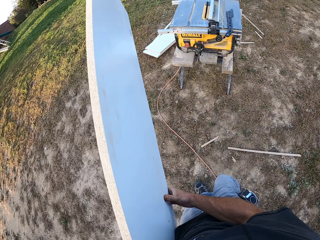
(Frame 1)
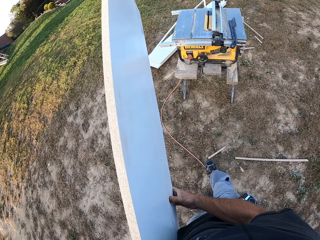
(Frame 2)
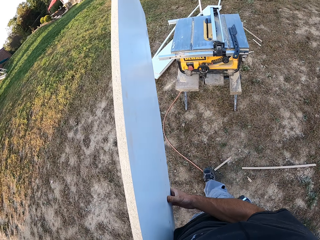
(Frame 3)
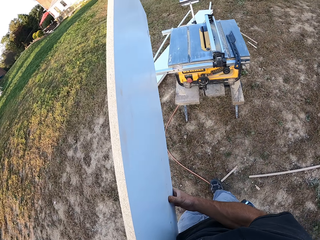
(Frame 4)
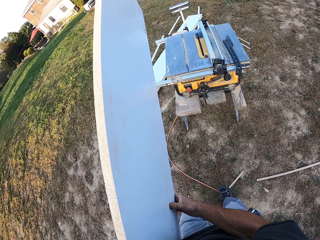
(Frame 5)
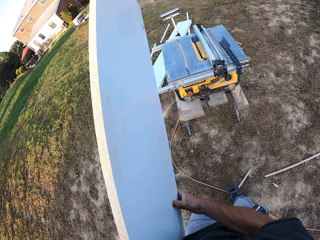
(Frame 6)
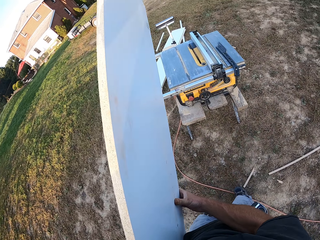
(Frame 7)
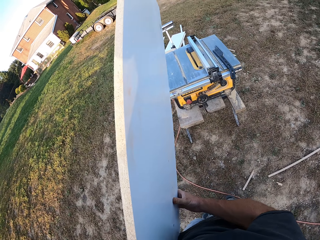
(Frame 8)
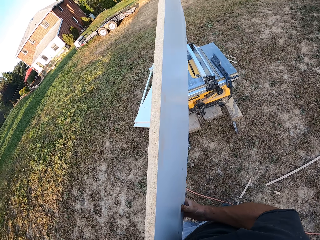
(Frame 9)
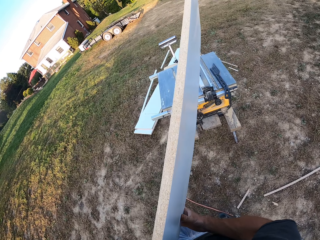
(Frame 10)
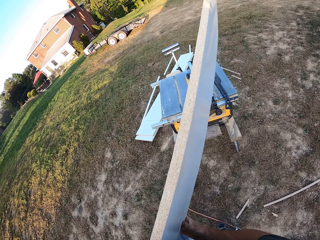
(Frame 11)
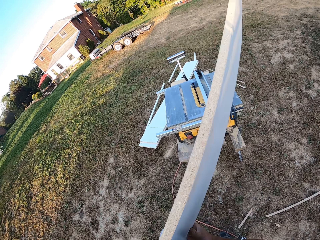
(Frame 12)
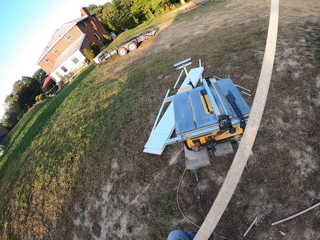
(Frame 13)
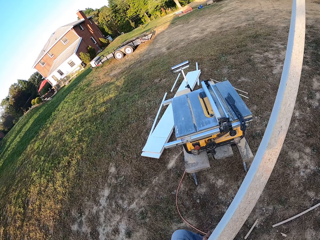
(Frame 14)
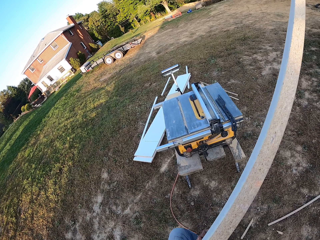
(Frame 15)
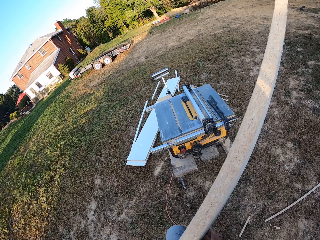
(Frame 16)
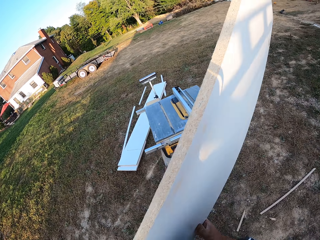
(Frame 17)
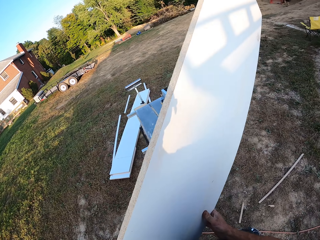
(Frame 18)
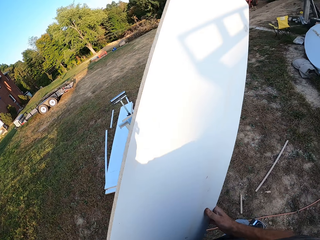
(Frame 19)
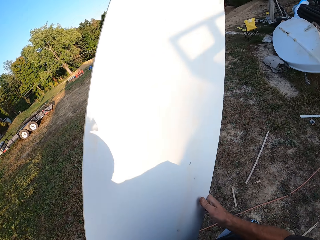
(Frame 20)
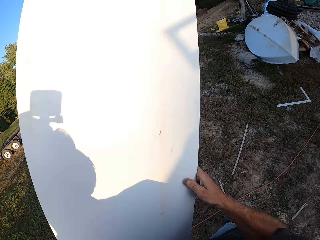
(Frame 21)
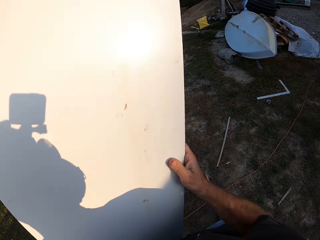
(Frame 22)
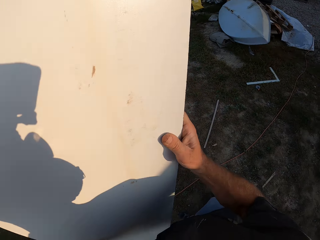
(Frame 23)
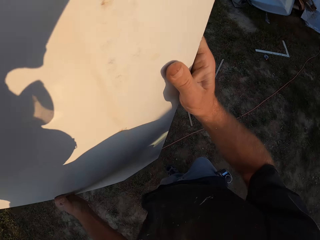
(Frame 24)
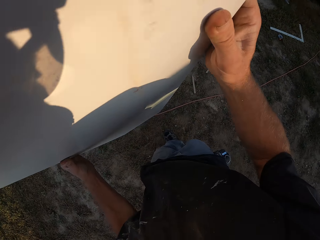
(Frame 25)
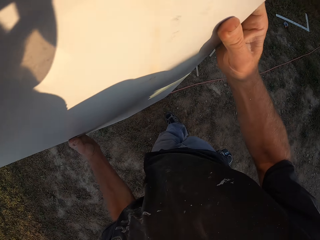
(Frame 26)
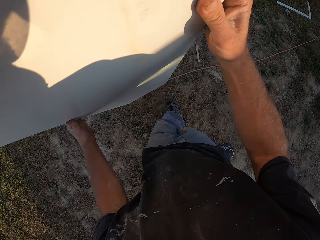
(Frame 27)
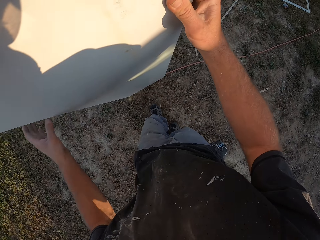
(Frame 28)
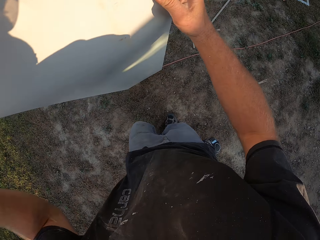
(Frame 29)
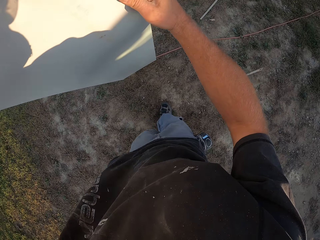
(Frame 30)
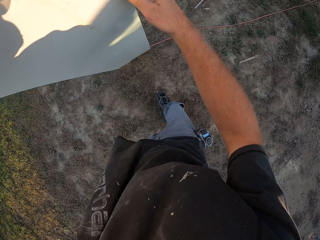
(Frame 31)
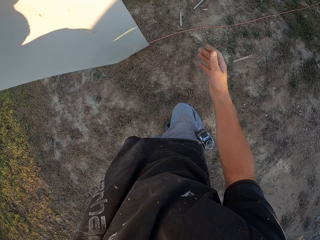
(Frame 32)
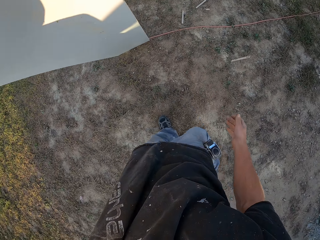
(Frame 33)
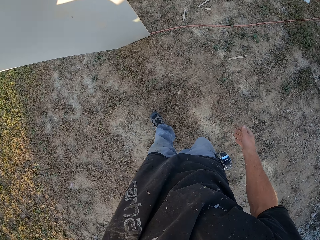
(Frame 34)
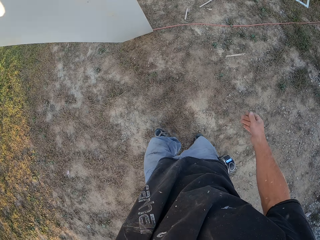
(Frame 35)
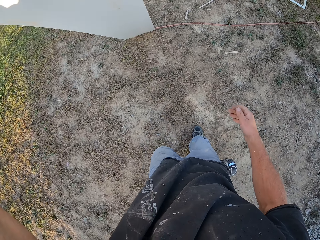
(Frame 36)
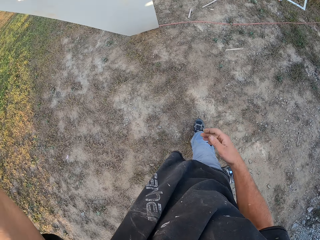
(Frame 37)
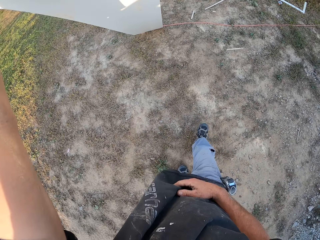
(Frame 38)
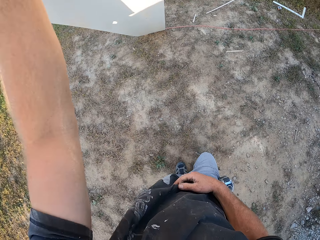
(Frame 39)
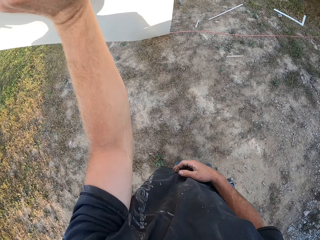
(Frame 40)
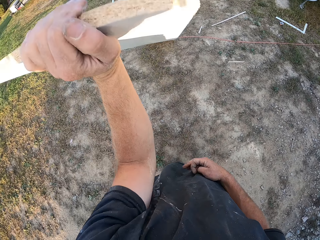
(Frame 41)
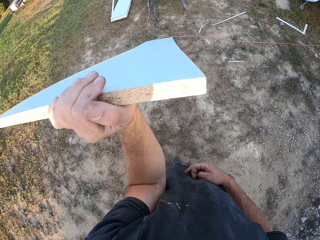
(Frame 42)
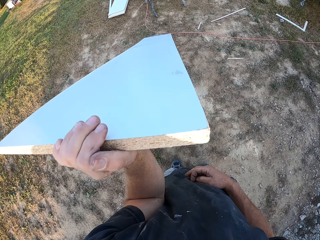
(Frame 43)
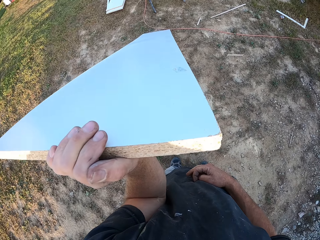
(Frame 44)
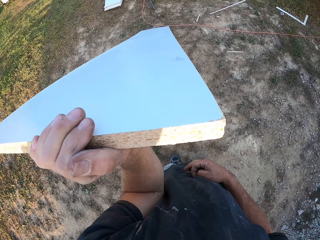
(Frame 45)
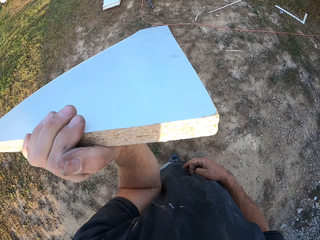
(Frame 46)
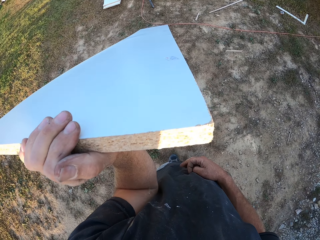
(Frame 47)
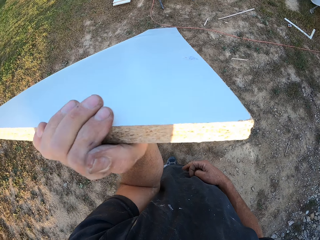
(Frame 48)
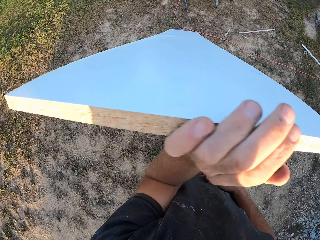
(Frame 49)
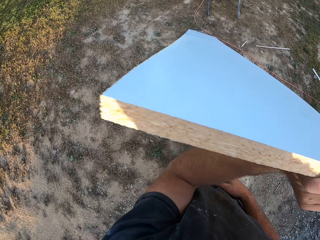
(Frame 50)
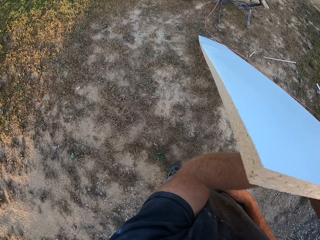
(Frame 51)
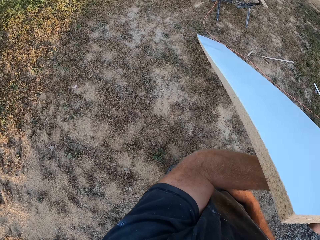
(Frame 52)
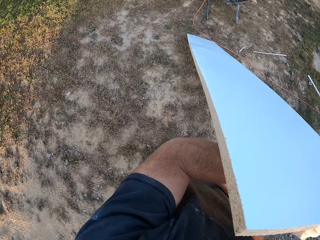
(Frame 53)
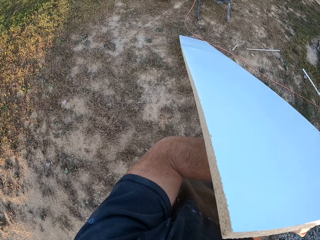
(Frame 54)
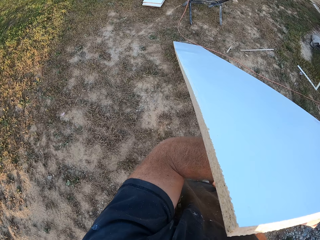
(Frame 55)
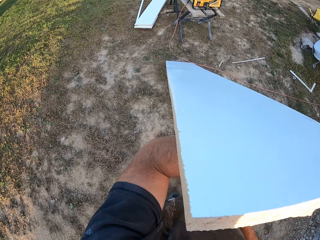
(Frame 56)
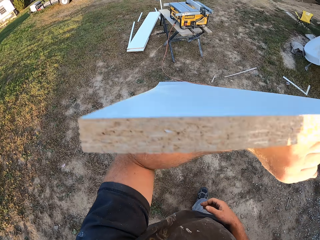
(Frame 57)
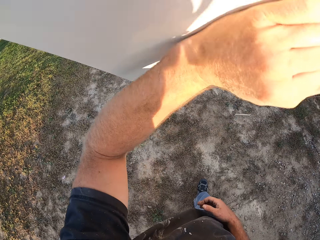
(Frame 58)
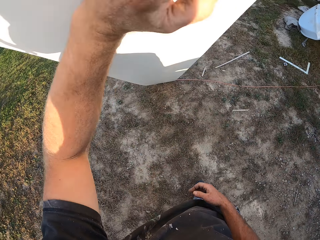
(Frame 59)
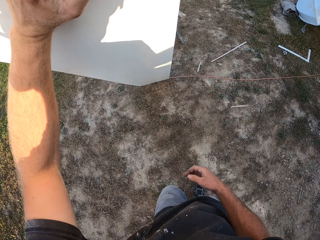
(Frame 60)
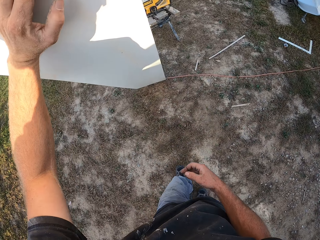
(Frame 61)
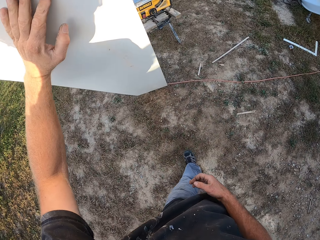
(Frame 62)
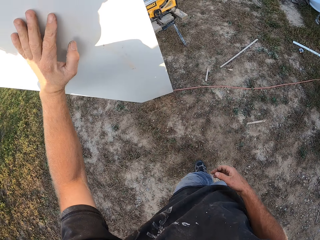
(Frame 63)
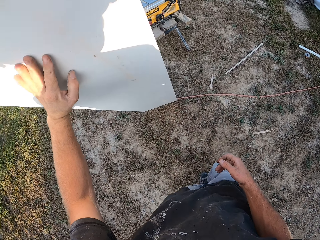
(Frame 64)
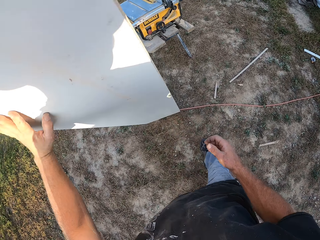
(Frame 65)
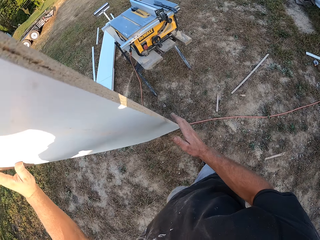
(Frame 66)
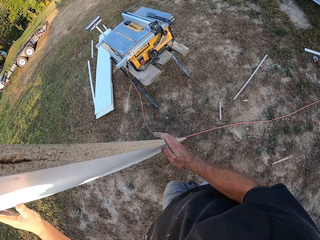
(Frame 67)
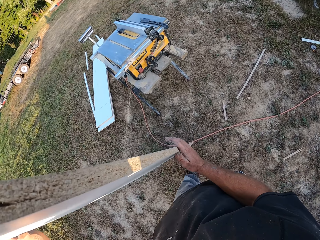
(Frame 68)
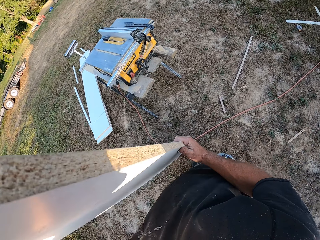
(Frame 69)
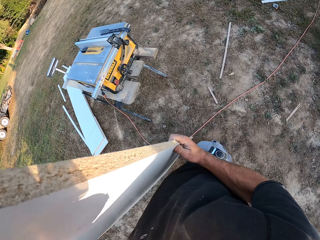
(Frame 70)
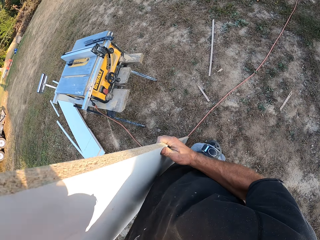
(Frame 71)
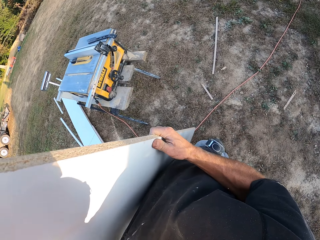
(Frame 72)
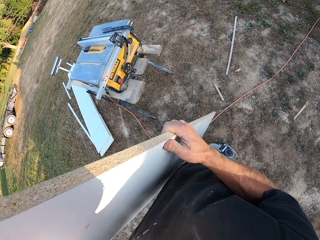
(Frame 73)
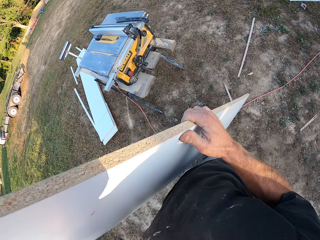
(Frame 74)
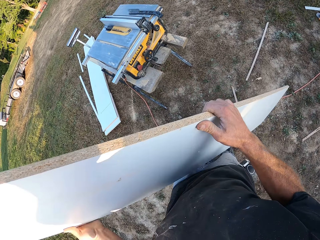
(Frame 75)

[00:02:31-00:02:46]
The camera wearer holds the board vertically on the ground. They turn the board. They lean the board. They stare at the board edges. They lean the board on the wood cutting table.

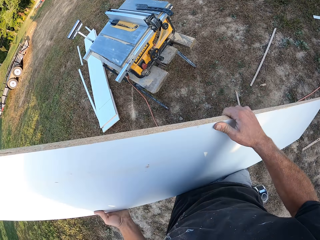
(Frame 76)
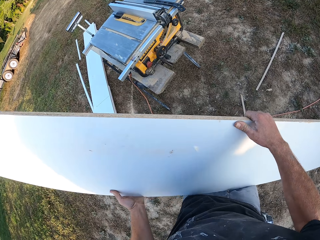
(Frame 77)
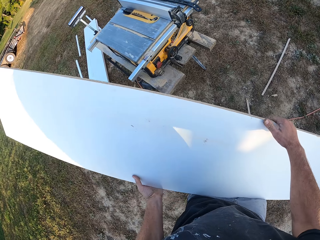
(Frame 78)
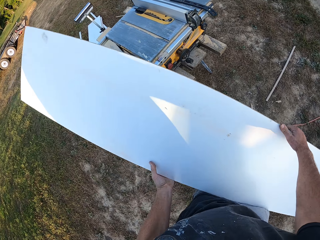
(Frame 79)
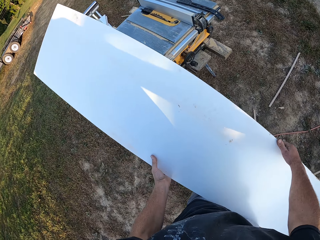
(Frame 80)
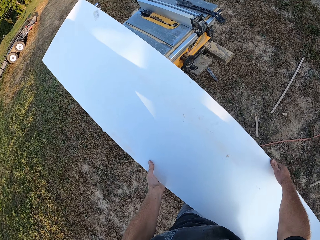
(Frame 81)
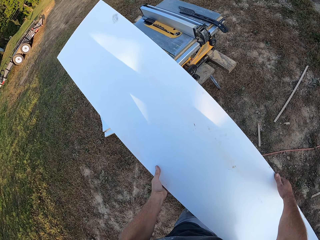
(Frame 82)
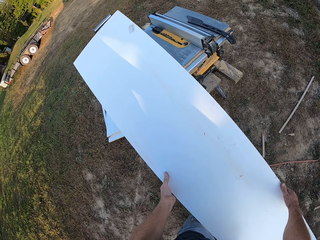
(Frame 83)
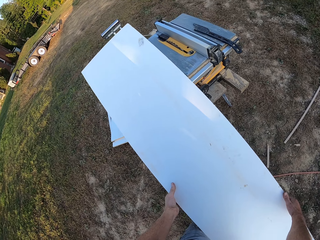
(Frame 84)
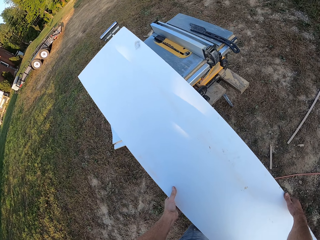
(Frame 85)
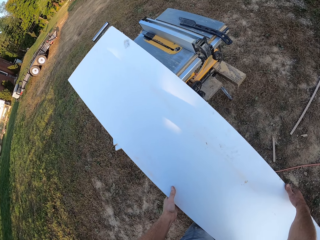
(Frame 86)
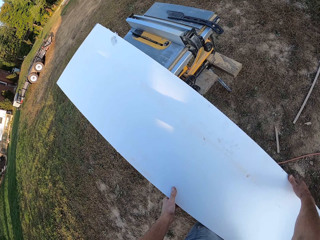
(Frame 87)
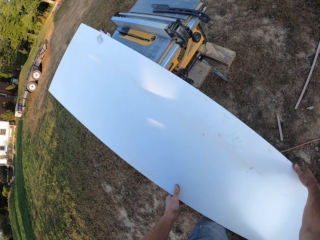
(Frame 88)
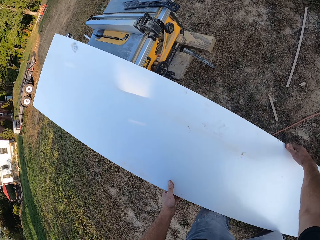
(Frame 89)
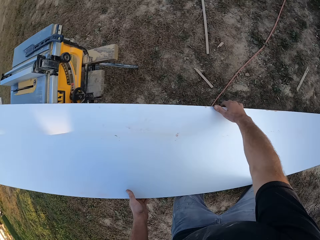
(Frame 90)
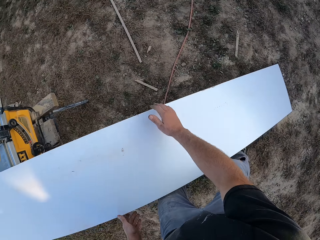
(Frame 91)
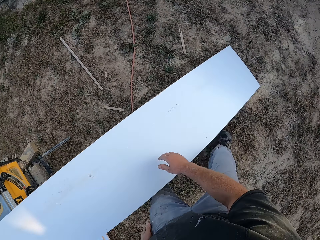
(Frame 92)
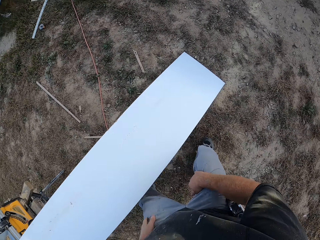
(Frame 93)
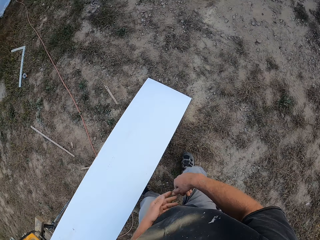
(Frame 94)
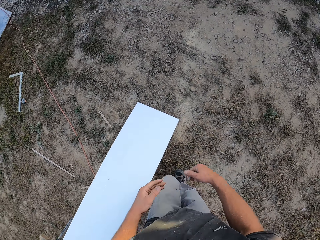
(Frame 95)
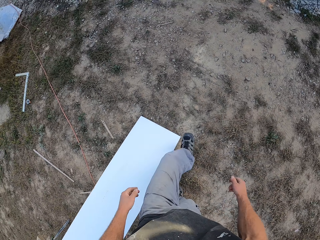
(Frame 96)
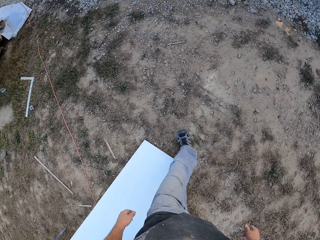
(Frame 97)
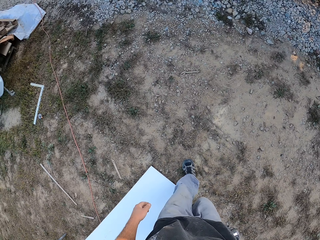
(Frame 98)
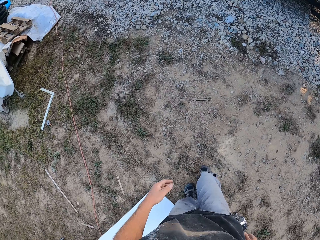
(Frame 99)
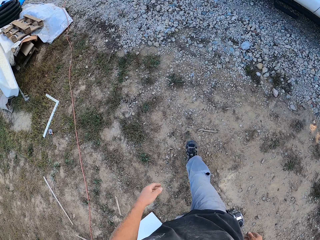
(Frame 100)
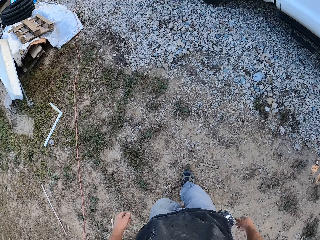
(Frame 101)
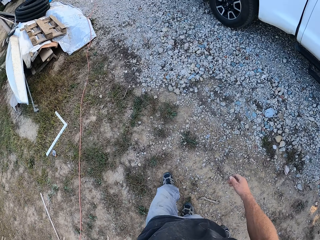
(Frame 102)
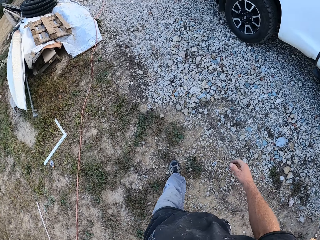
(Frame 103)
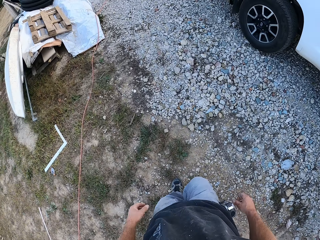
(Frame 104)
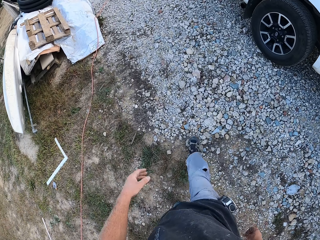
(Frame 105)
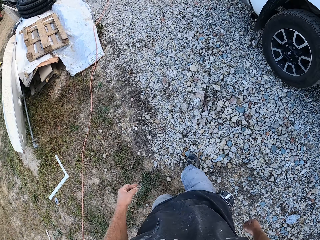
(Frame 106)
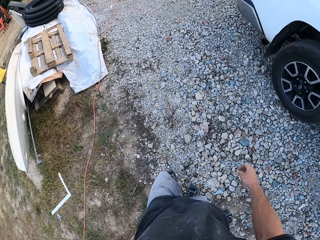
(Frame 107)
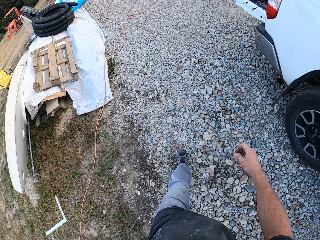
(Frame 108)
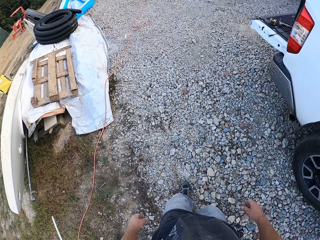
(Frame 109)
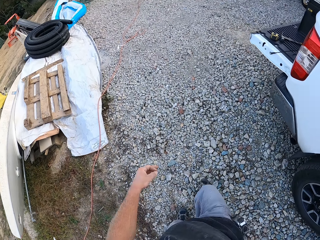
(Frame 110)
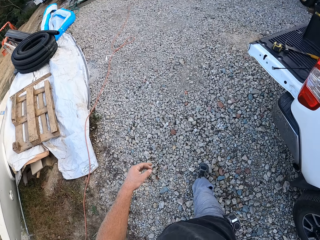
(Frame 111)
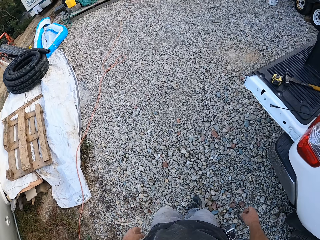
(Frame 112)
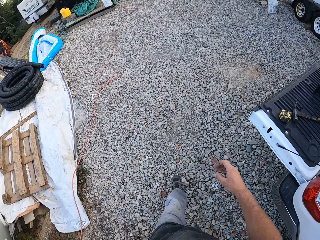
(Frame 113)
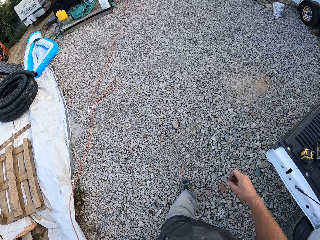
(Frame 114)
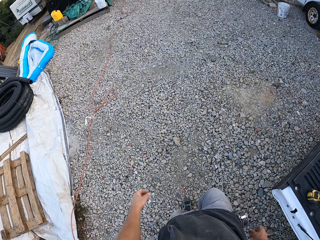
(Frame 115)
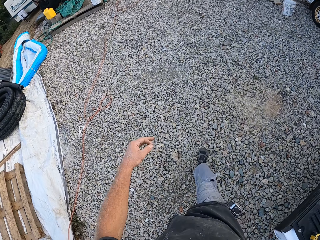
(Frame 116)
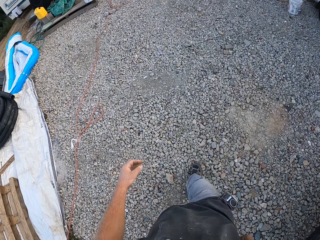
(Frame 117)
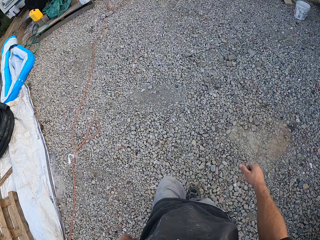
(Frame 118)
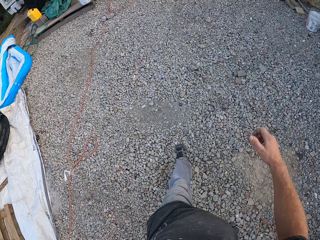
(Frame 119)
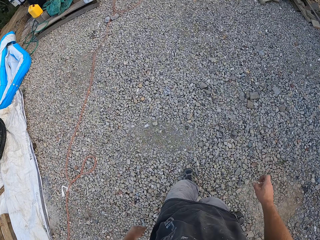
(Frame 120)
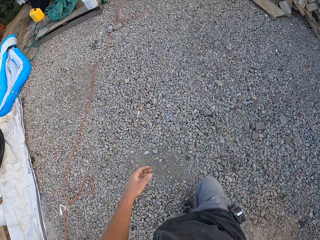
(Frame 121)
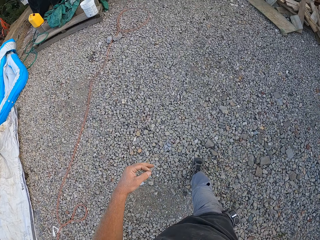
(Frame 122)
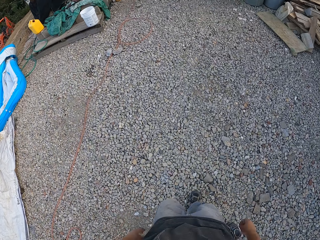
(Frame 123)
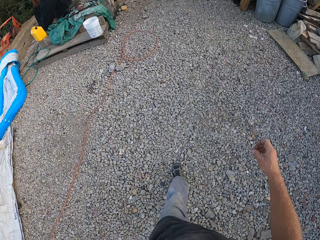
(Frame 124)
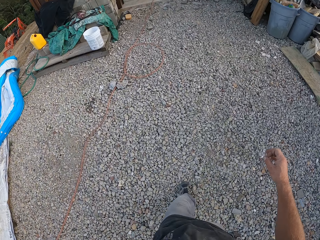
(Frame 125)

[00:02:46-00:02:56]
The camera wearer puts the wood on the table. They walk back to the workshop. They walk around.
